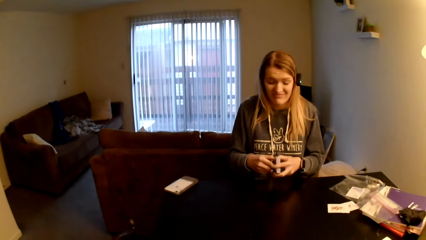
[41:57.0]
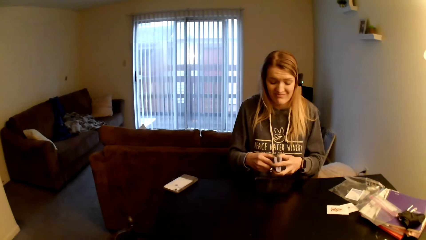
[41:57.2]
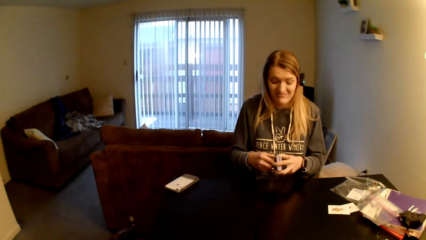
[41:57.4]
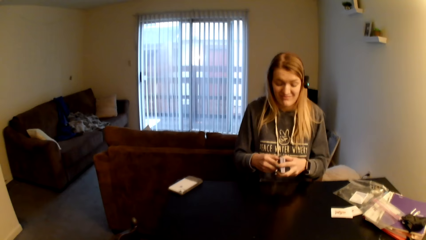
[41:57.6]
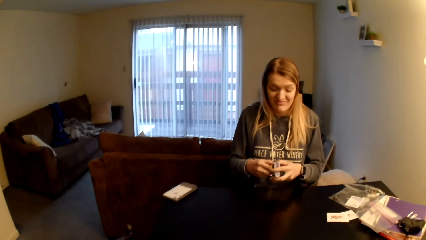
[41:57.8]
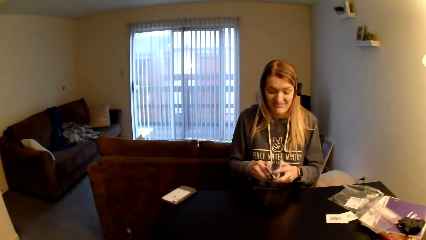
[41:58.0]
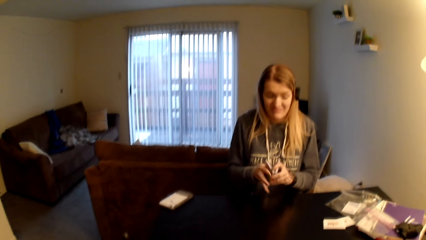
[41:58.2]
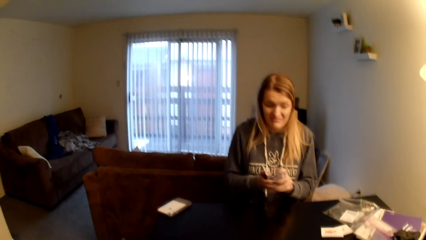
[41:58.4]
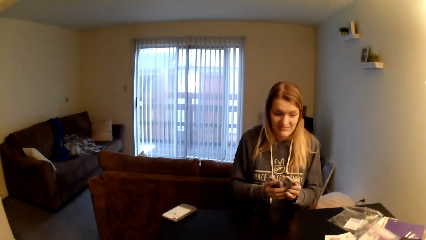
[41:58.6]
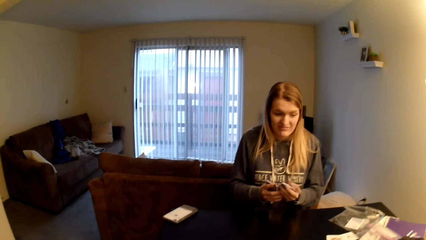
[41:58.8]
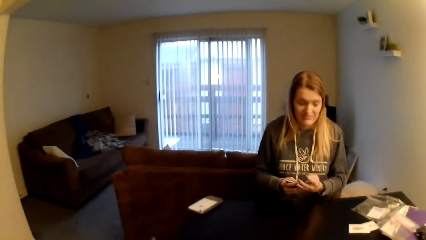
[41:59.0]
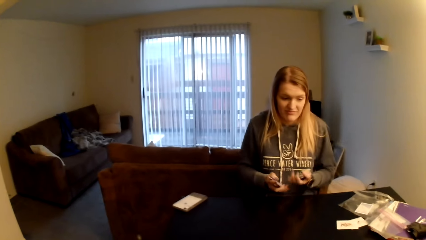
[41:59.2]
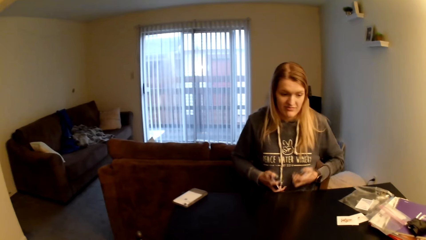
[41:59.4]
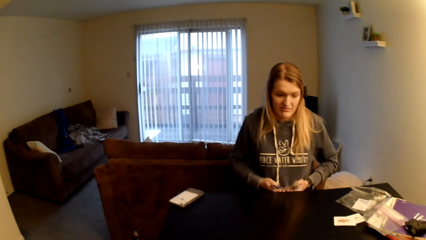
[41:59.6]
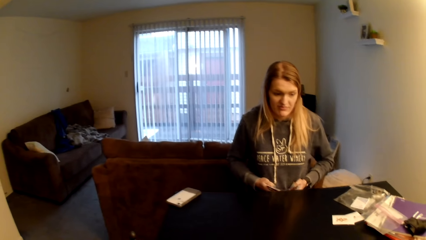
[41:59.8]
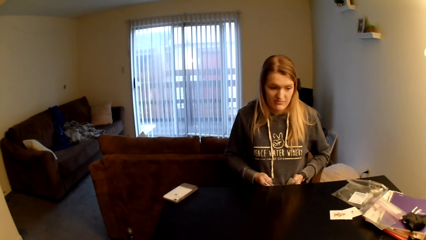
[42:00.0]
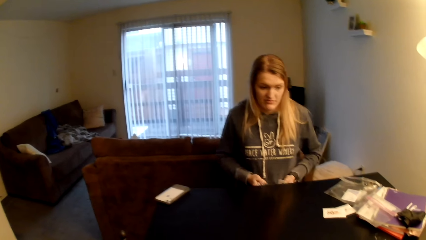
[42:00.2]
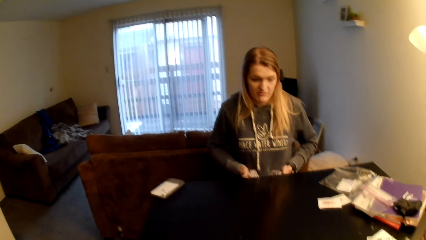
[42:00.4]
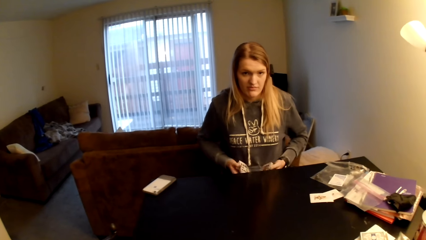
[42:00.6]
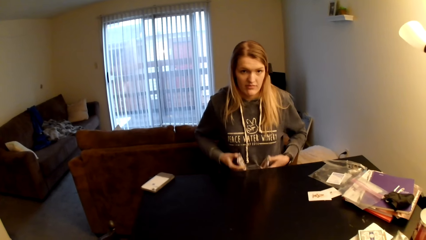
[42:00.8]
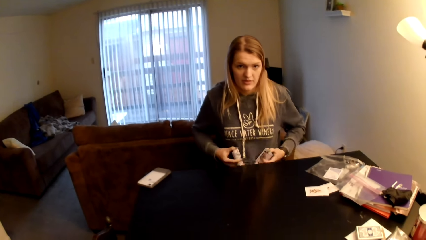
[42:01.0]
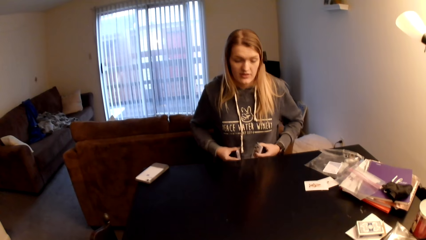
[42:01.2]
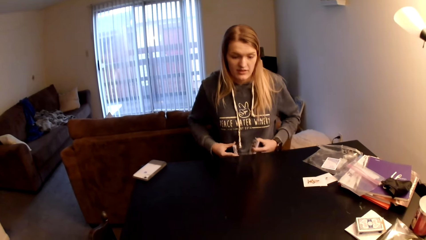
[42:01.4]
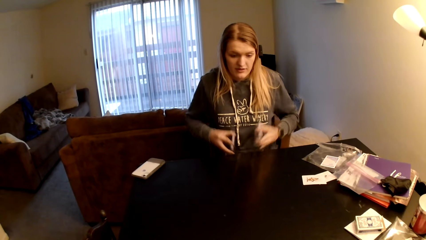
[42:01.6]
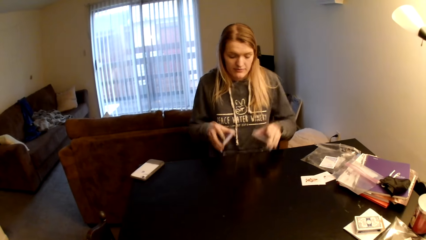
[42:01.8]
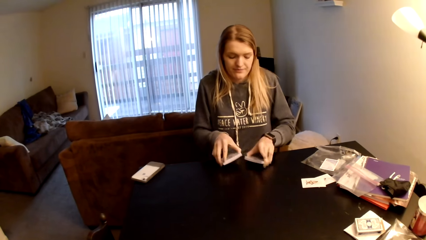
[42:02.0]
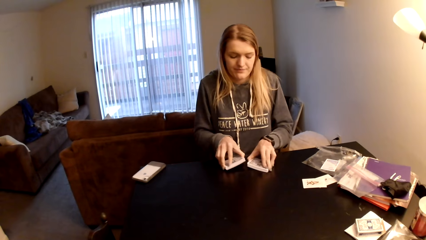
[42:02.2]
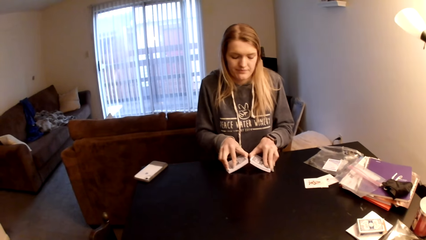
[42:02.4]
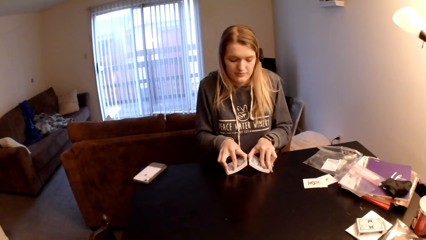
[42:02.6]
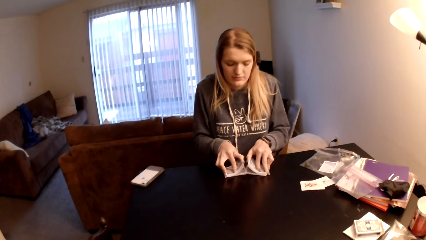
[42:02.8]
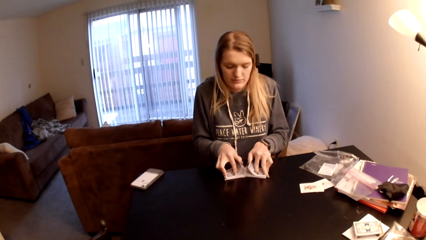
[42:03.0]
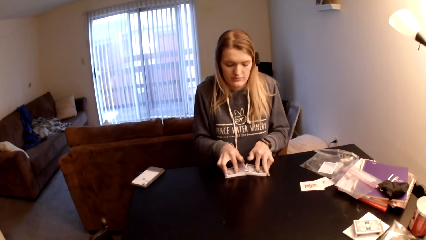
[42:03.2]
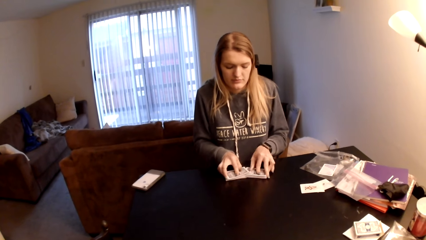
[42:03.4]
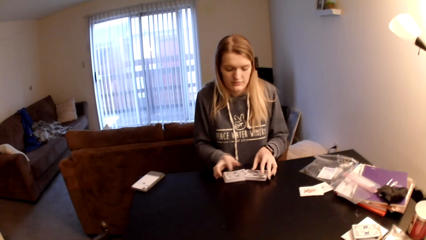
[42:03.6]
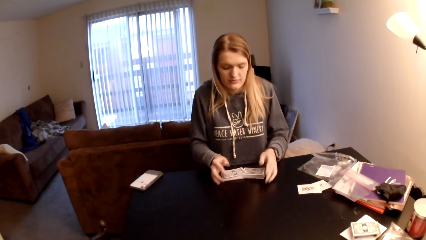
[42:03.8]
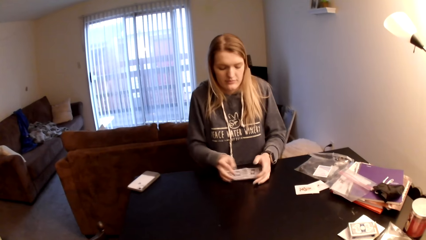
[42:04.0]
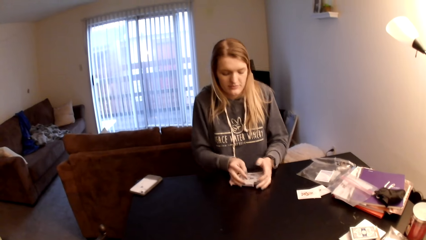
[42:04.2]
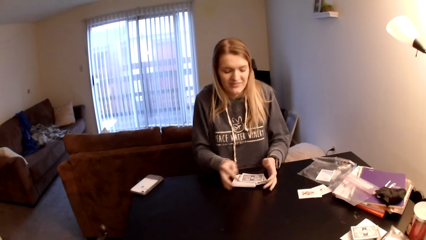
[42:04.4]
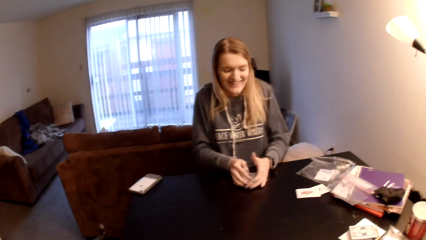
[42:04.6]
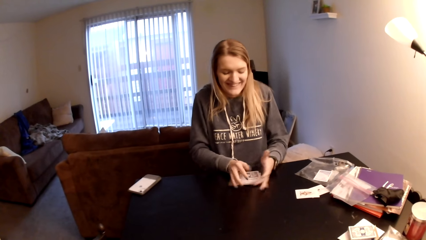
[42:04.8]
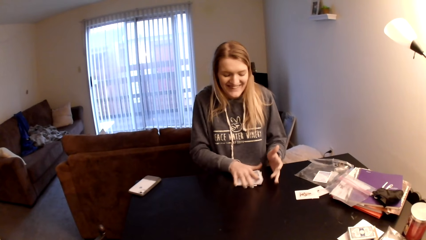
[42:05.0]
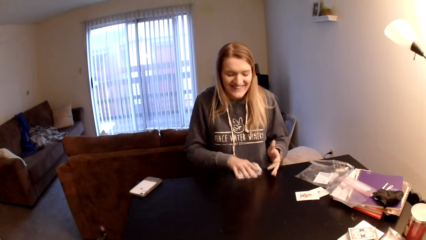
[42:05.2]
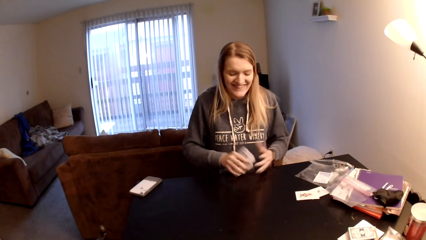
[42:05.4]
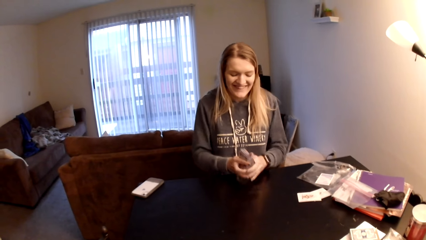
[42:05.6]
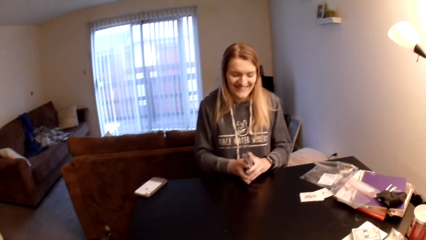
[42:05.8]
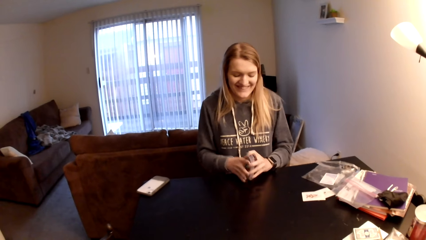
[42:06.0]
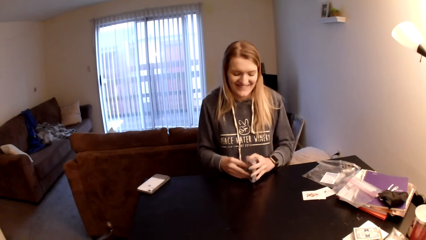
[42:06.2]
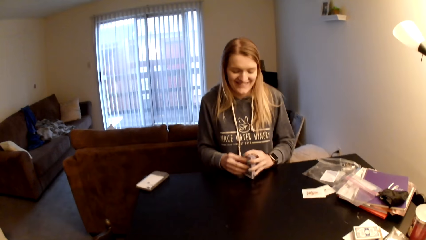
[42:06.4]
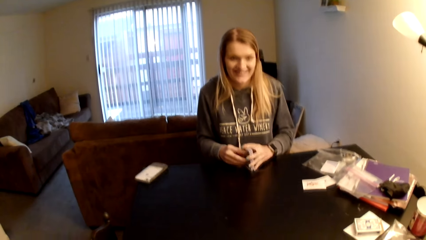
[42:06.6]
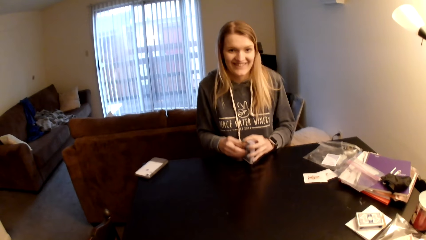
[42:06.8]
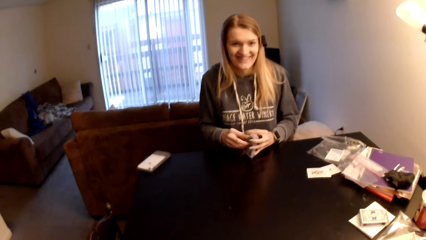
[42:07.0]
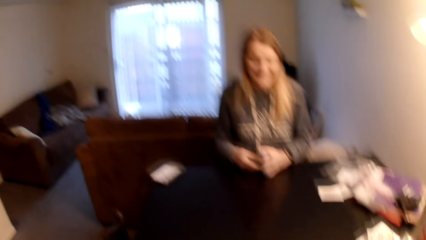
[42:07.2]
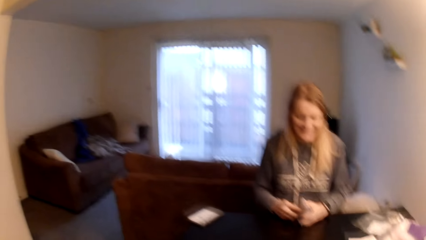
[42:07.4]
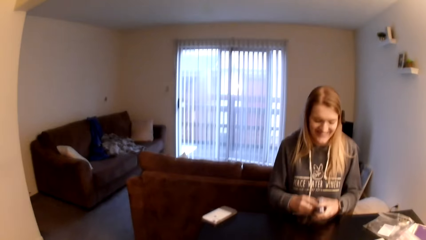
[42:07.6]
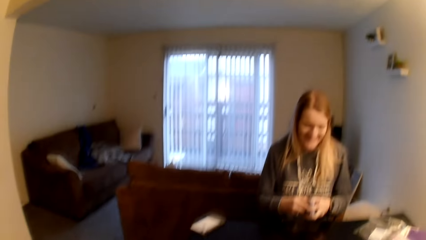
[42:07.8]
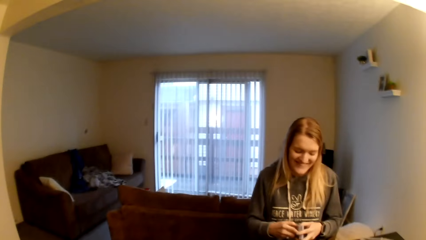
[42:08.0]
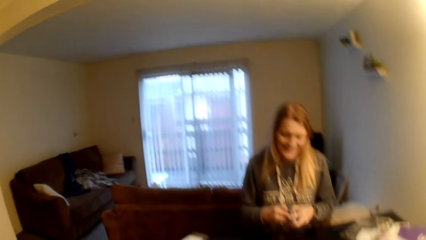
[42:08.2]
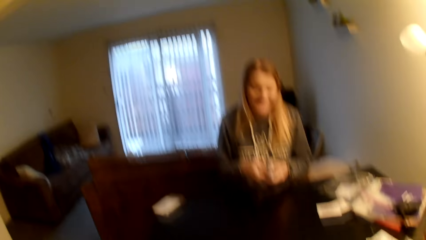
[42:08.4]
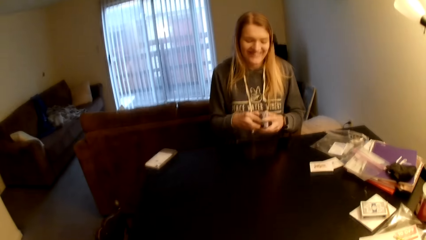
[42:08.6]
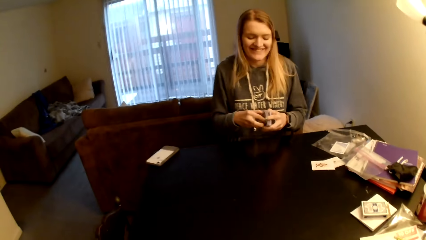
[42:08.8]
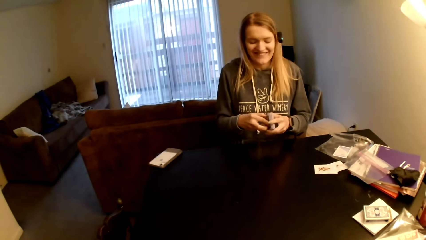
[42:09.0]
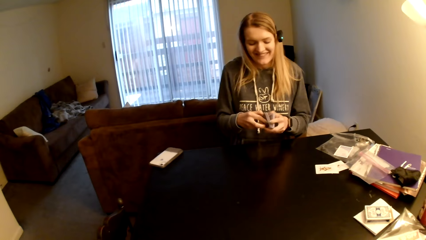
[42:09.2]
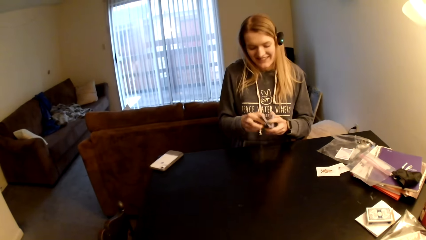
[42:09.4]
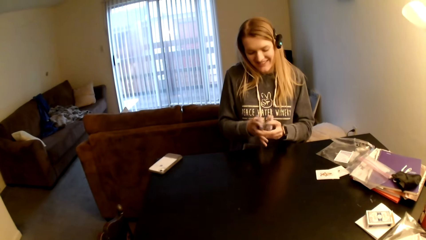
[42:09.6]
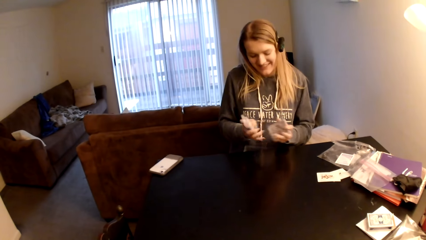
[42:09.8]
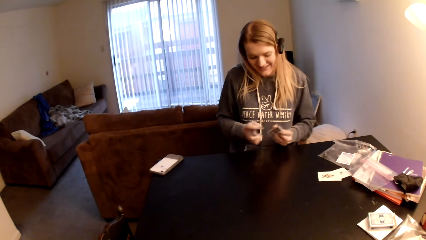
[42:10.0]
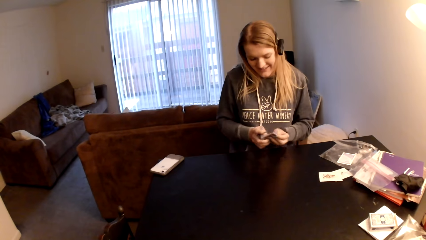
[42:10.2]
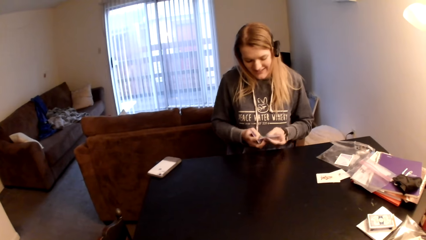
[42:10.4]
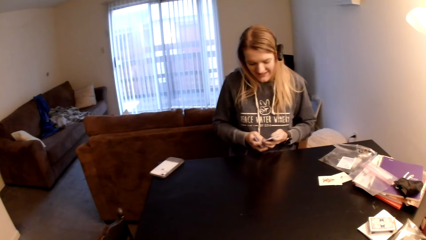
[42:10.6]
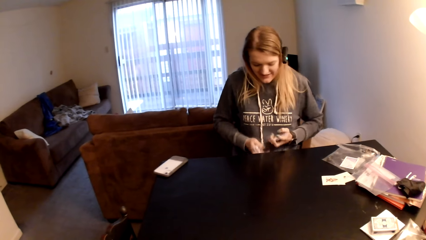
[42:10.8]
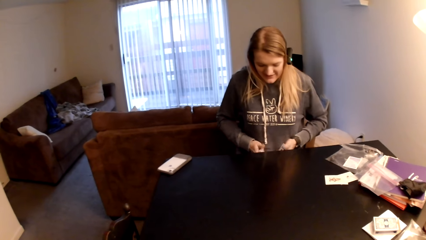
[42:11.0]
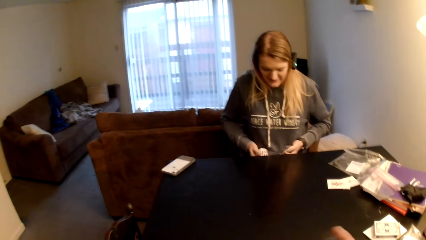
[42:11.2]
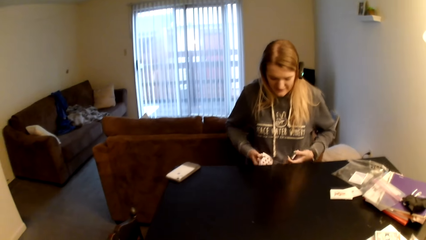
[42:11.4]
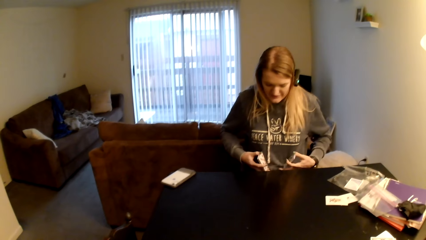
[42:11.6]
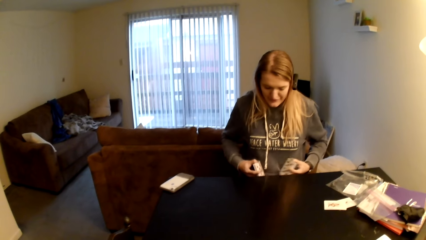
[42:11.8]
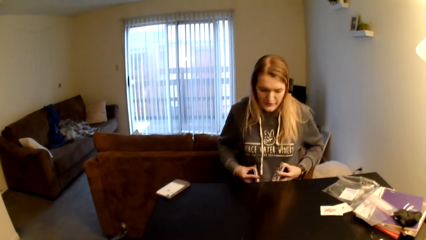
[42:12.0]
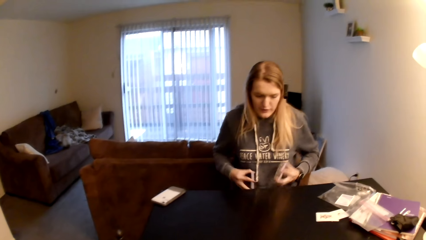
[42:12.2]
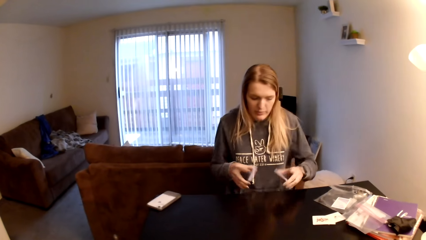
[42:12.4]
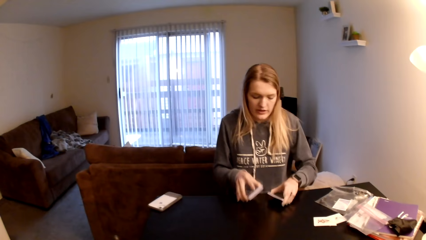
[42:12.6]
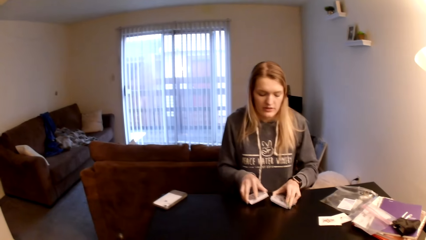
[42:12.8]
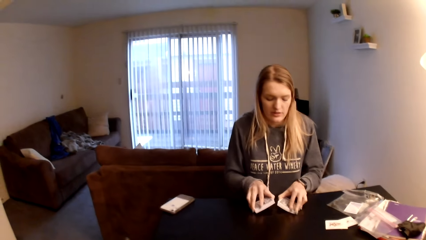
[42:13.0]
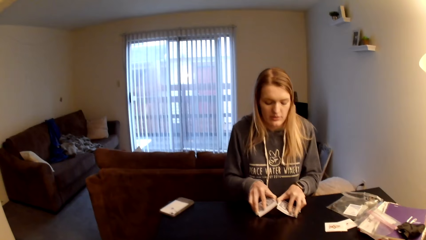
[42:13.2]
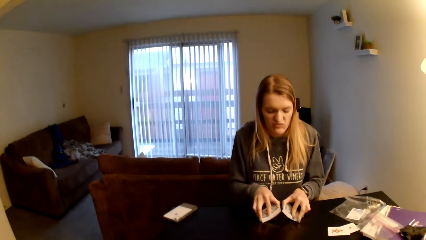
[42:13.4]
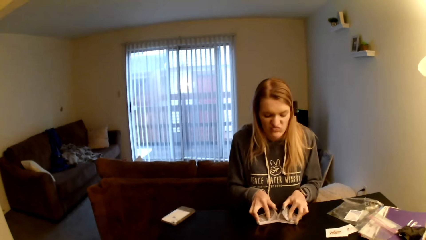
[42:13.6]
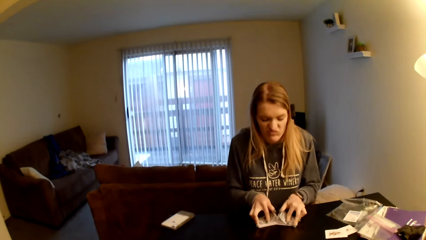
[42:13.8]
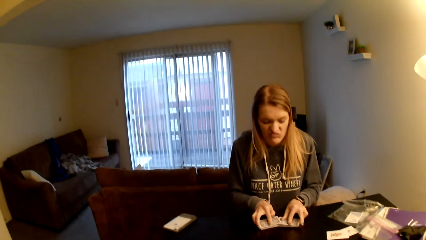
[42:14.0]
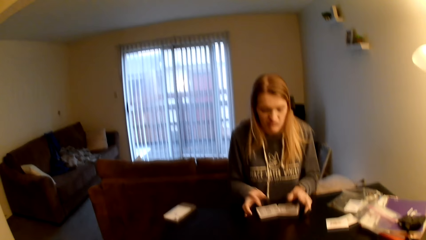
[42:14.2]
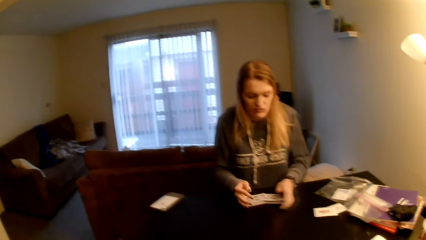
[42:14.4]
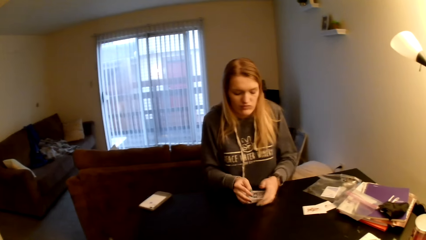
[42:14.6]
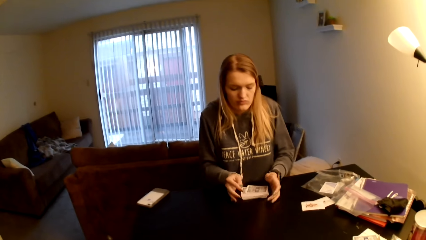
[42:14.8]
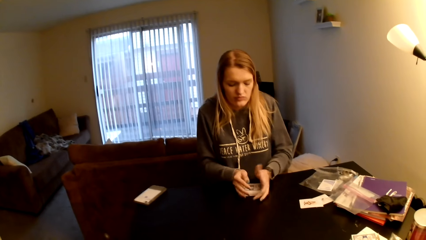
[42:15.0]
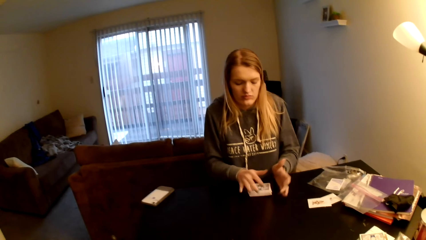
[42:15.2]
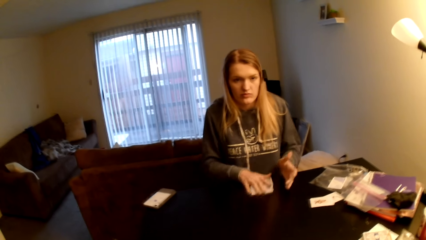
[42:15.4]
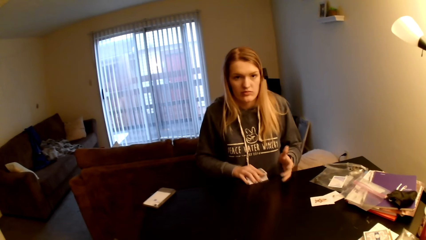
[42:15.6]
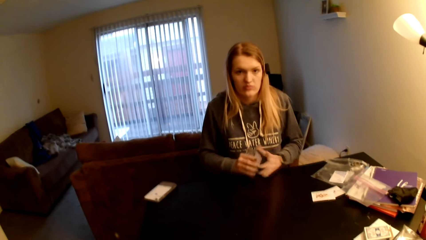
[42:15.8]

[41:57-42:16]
The camera wearer looks around a room. A woman divides the cards, aligns the cards, holds the cards on her stomach, adjusts the cards on her lap, flips the cards, adjusts the cards on a table, collects the cards together, picks up the cards, holds the cards with both hands and aligns the cards. The camera wearer looks around the room. The woman divides the cards, holds the cards on her stomach, adjusts the cards on her lap, puts the cards on the table, flips the cards, adjusts the cards on the table and collects the cards together.
